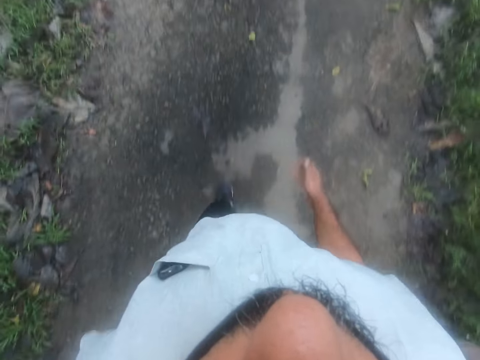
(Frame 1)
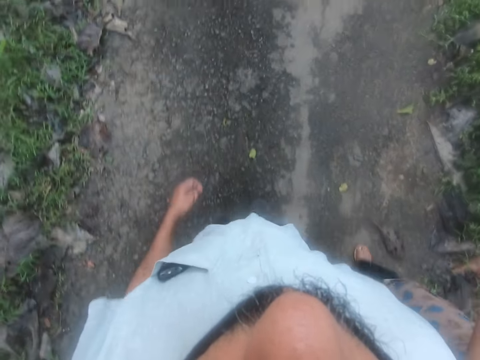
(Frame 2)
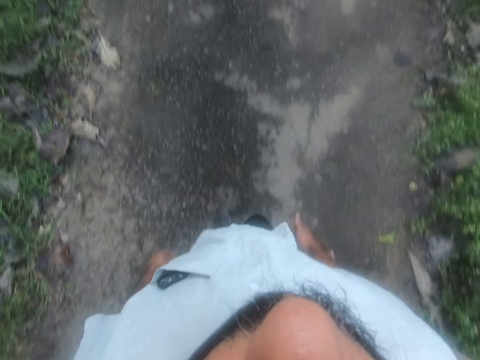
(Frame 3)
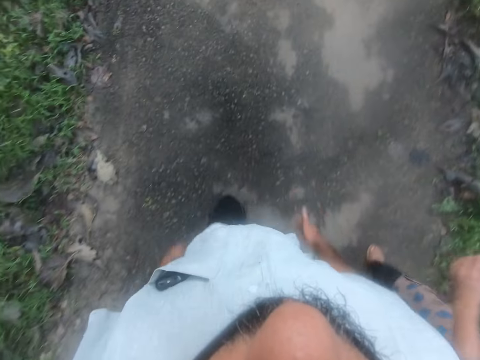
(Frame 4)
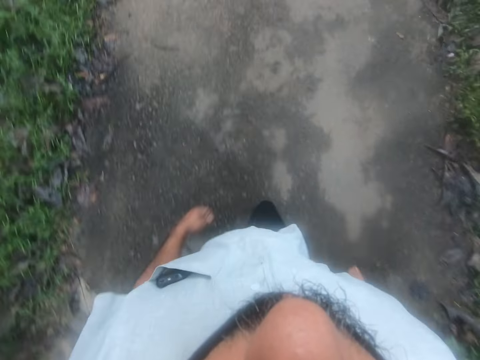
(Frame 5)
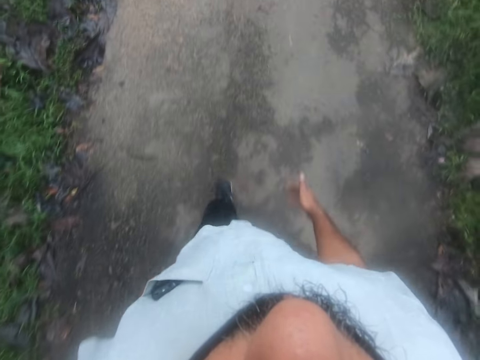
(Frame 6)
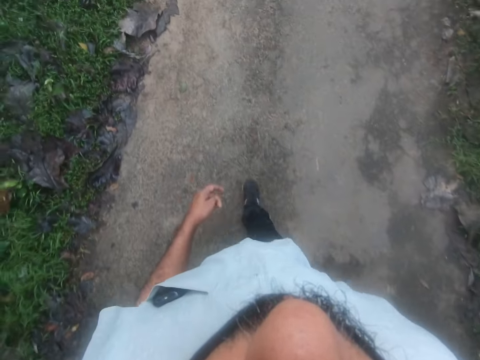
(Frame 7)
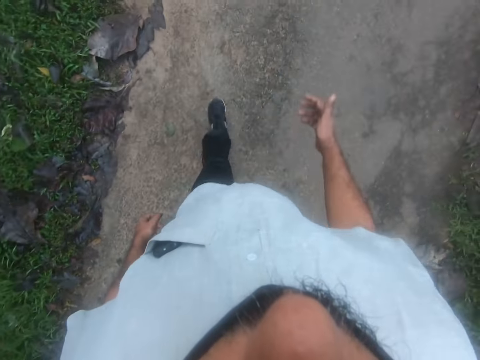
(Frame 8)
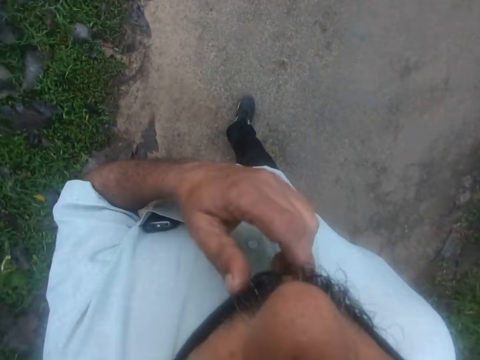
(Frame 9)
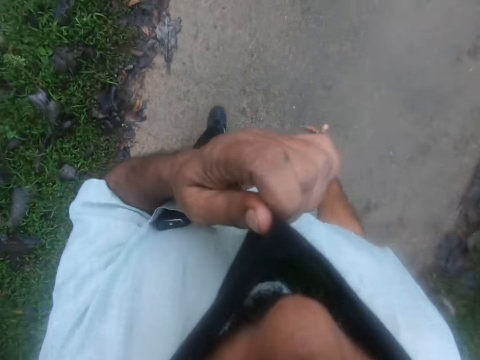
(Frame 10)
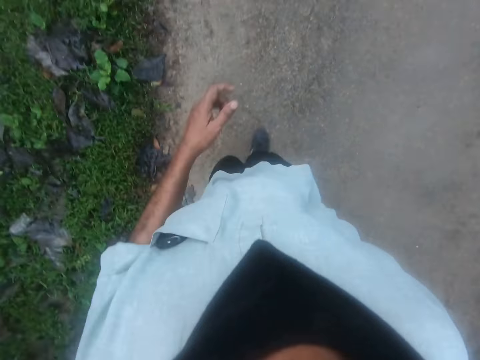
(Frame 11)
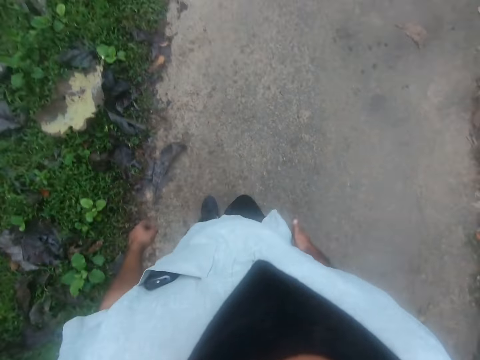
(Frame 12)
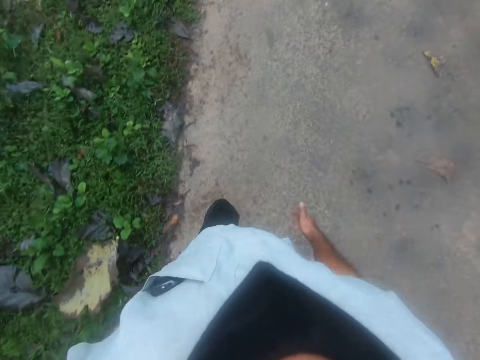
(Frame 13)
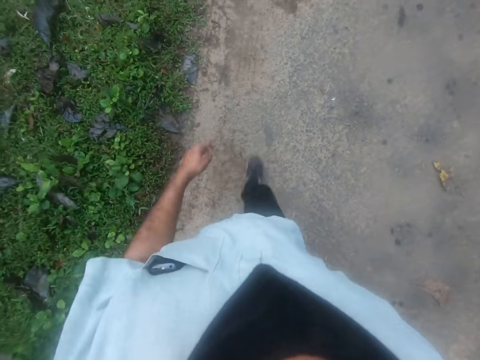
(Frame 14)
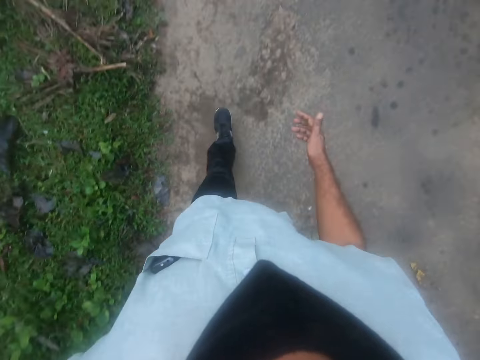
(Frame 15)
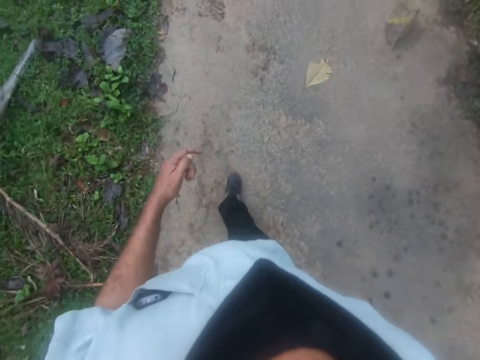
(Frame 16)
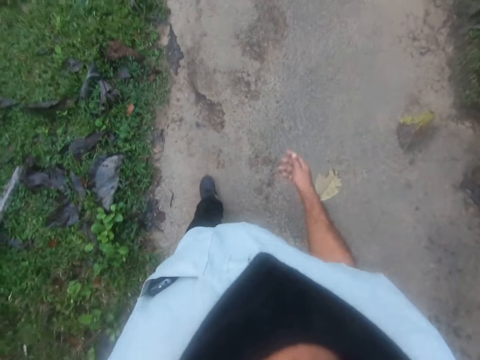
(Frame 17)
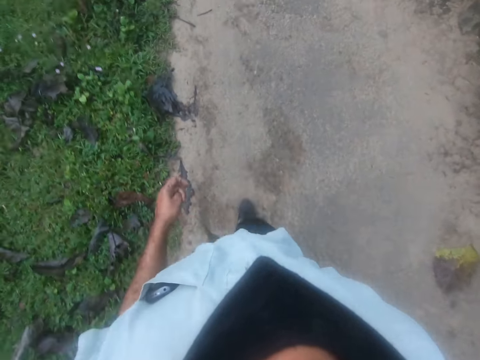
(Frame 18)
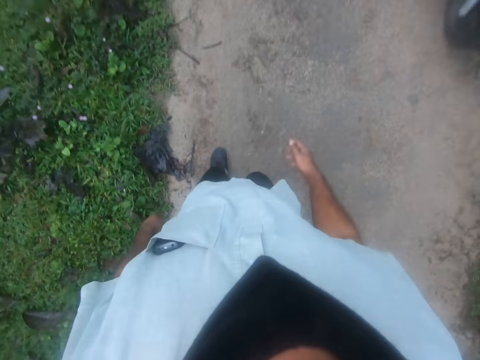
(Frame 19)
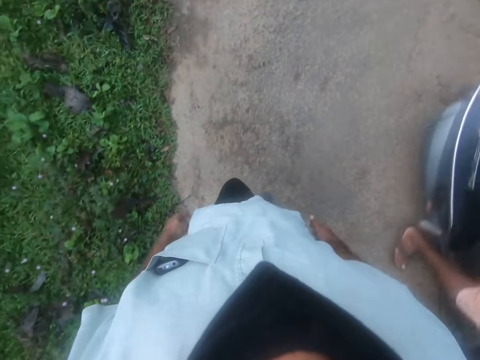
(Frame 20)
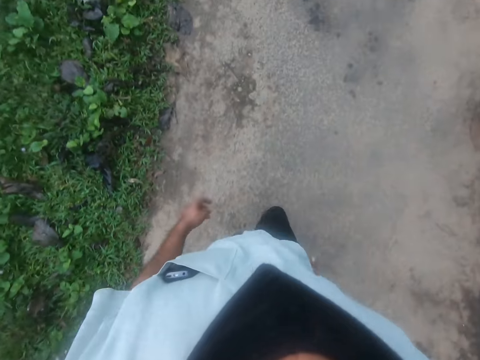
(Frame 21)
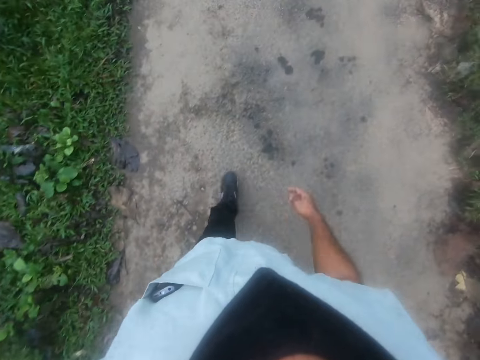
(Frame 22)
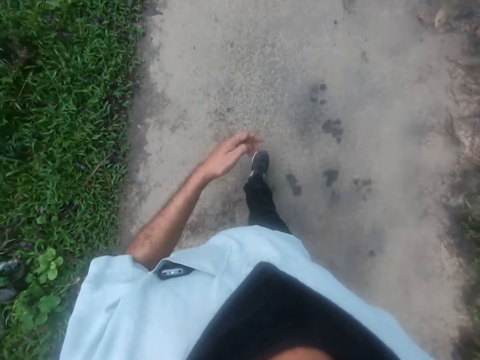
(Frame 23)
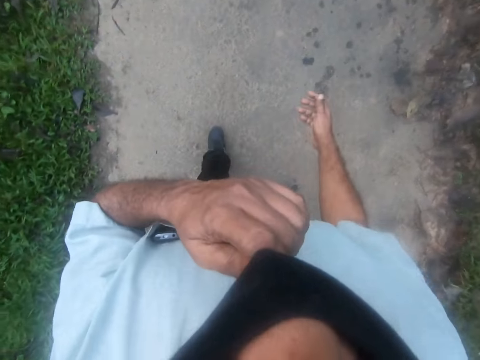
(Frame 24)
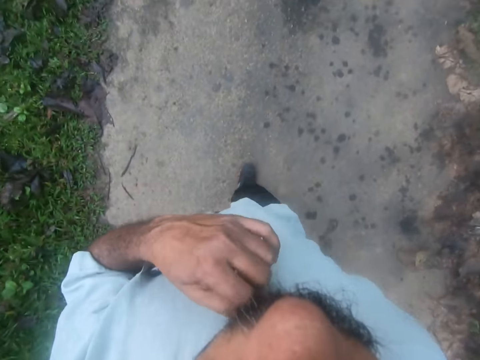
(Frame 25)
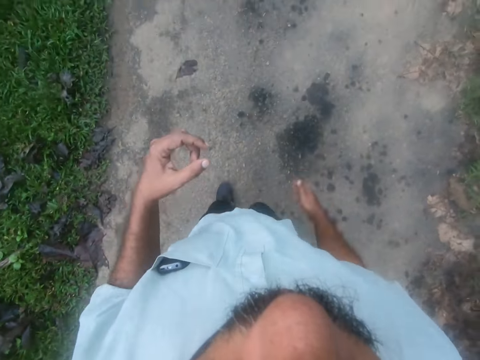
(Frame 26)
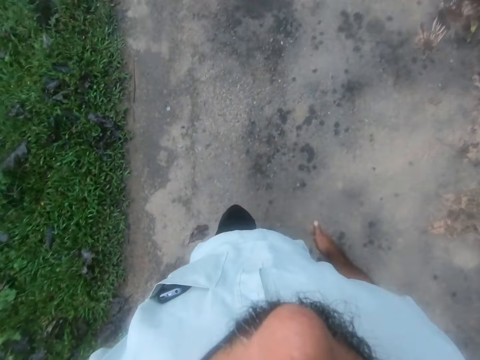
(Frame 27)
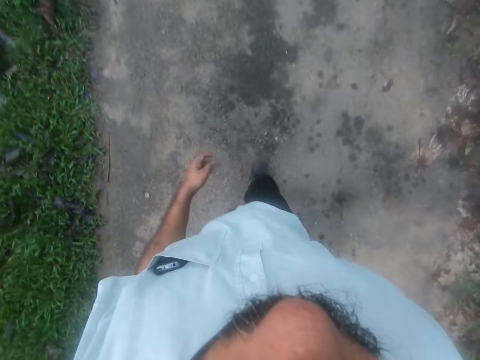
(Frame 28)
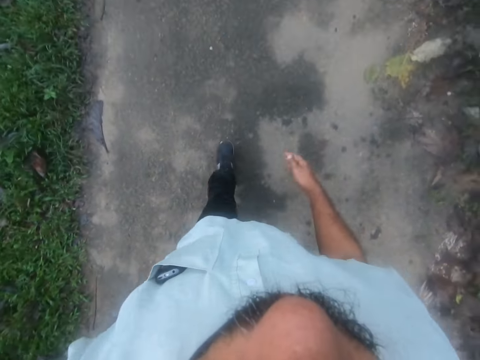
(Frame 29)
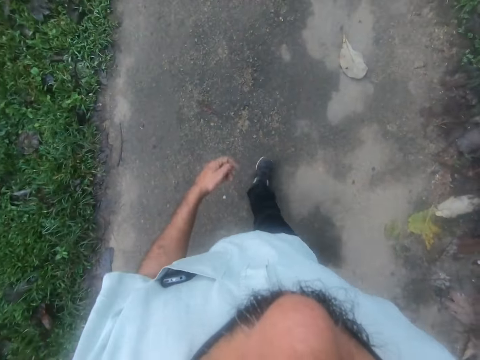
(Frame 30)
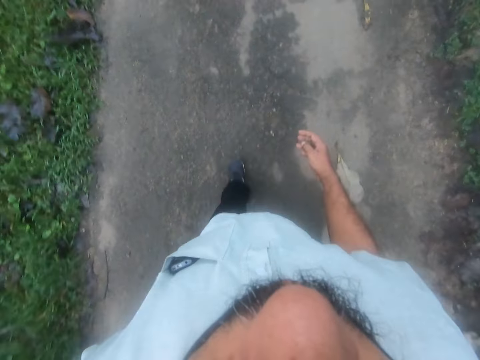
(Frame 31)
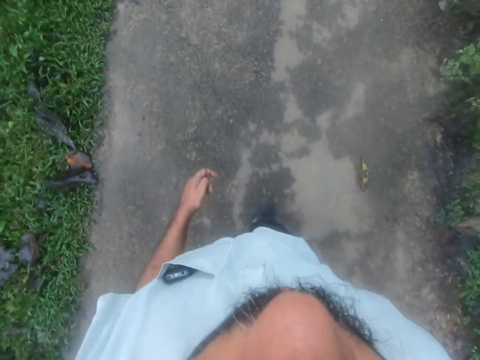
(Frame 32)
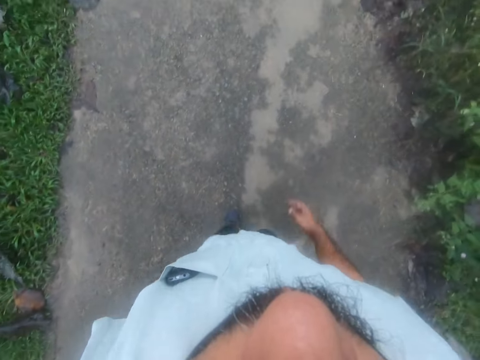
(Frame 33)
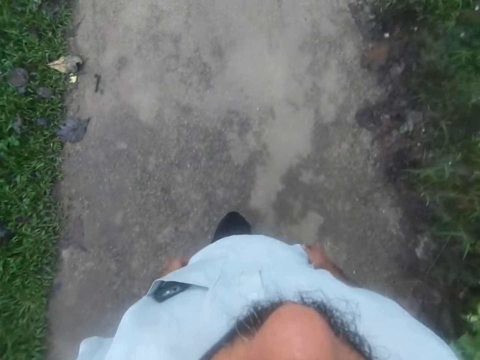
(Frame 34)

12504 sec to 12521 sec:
The camera wearer pulls his nose mask over his nose with his left hand. He withdraws his left hand from the mask and walks along the walkway. A motorcycle rides past the camera wearer. The camera wearer pulls down the nose mask with his left hand from the mouth. He withdraws his left hand from the mask and walks along the walkway.

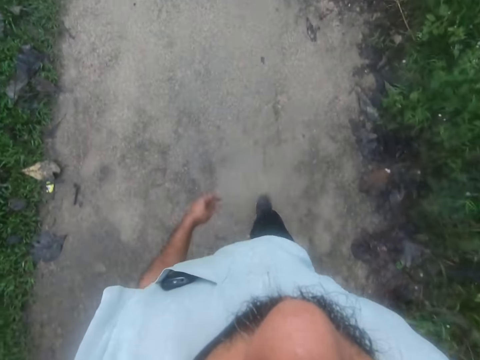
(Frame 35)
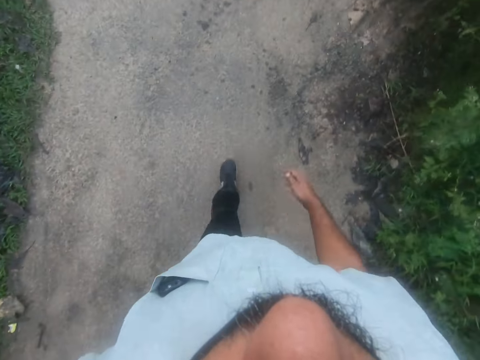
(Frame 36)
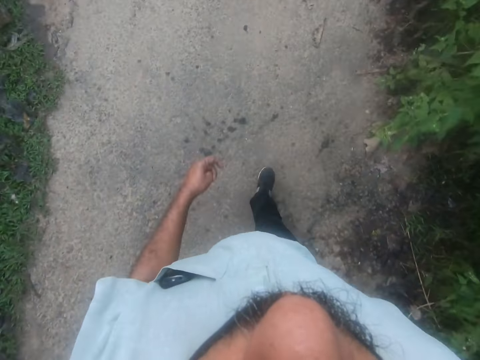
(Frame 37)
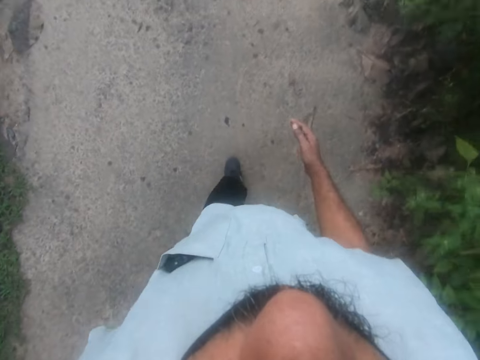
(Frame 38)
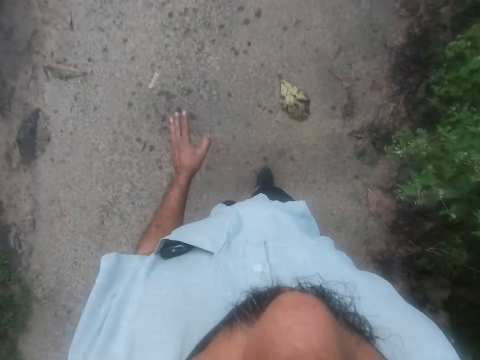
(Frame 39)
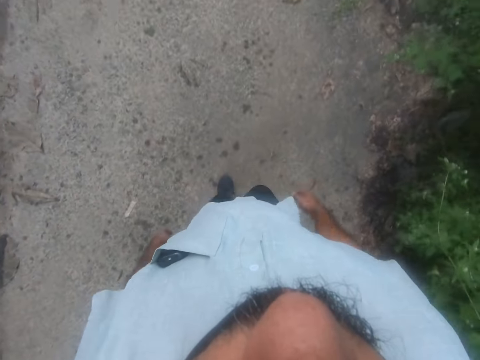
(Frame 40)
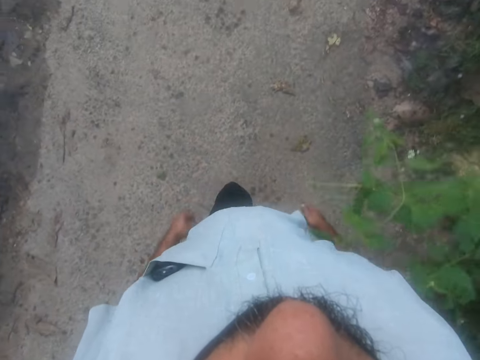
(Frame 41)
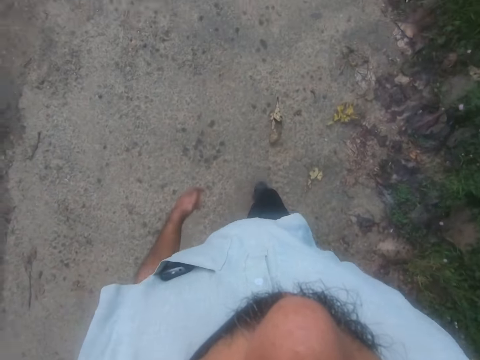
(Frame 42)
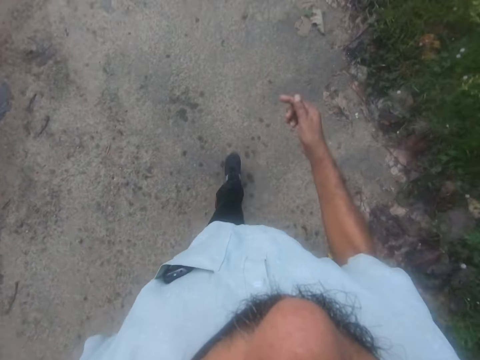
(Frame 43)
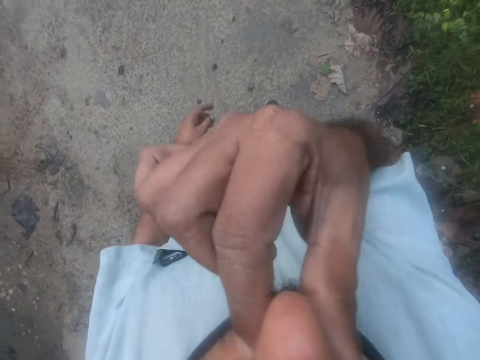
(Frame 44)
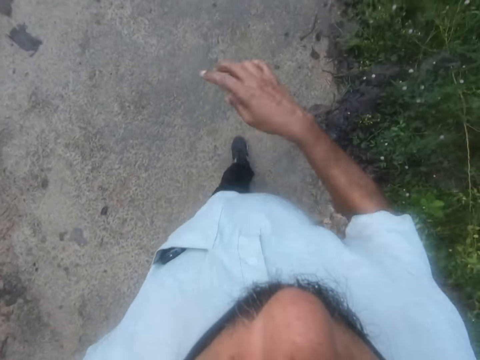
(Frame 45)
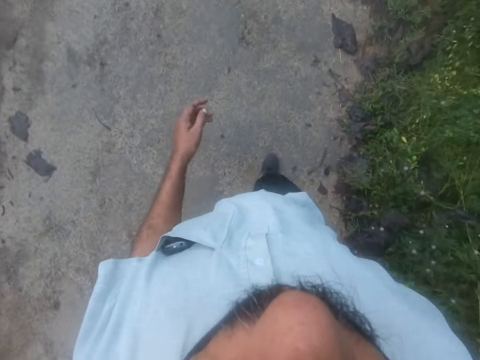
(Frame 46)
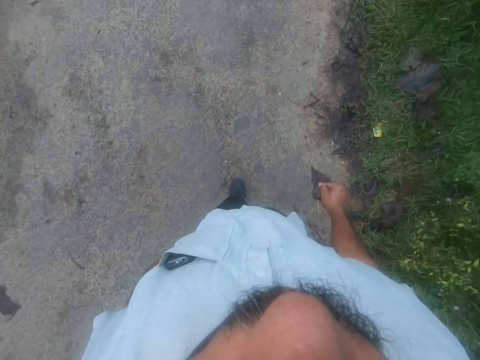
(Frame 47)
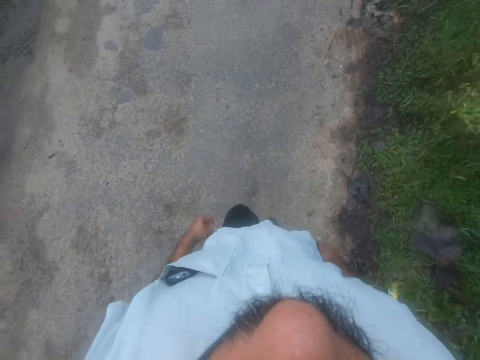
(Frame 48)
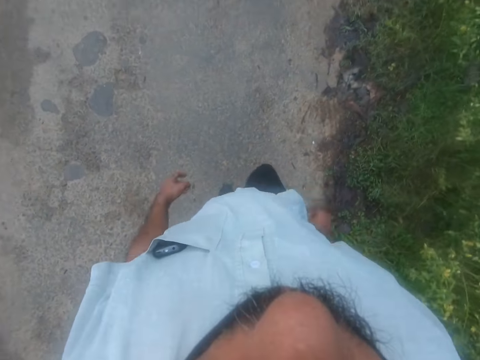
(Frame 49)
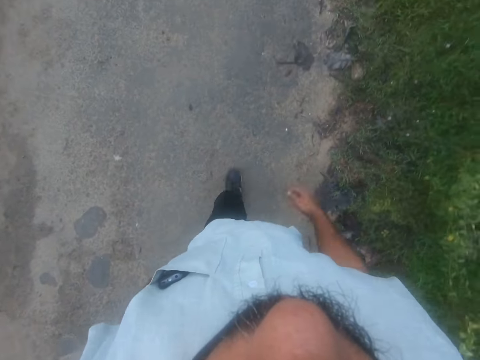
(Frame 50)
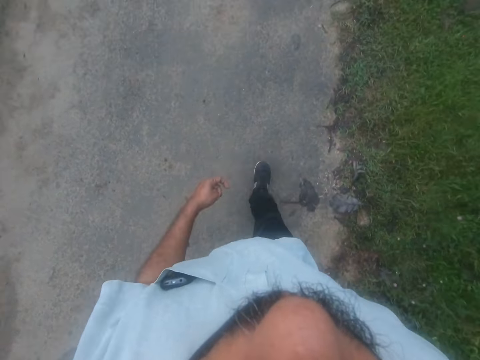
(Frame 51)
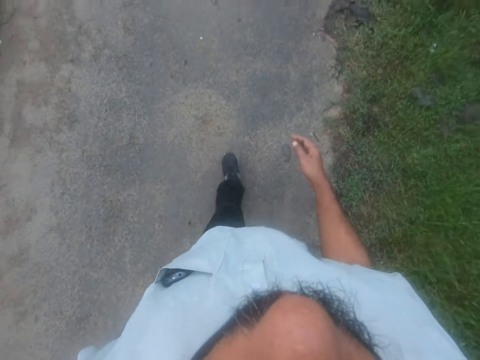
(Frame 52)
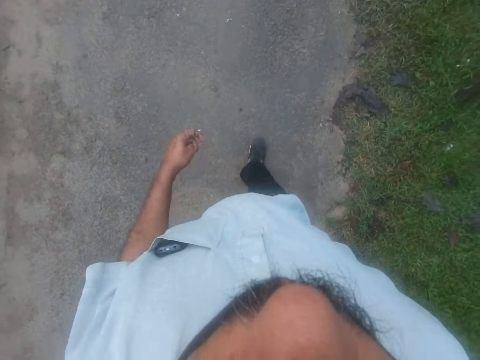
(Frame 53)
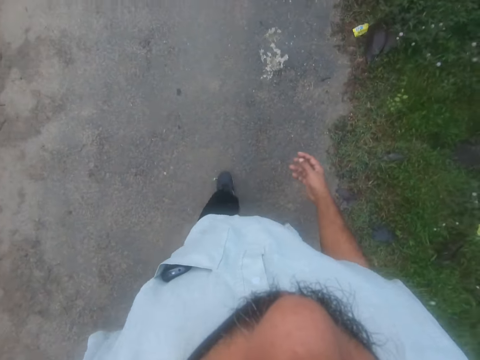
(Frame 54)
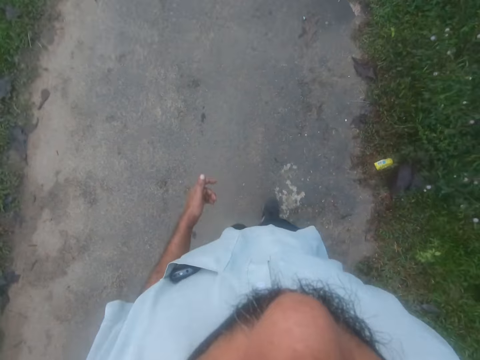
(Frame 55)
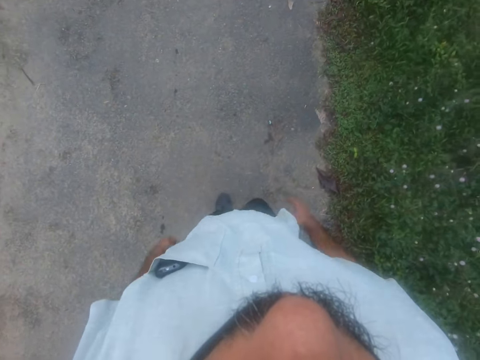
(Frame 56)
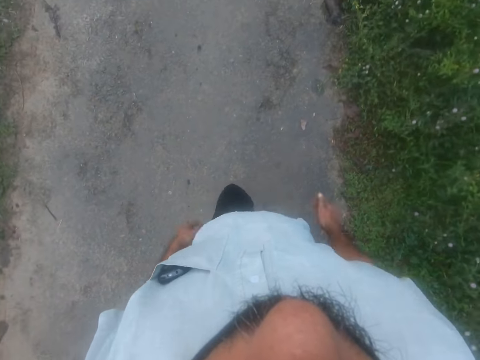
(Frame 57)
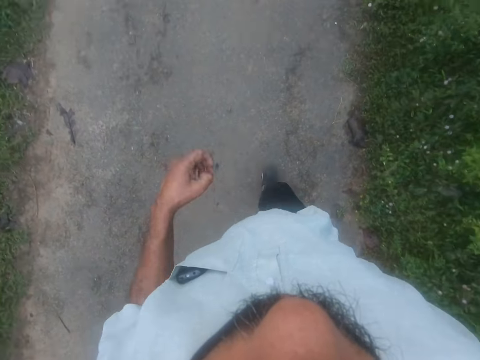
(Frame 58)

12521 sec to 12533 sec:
The camera wearer touches his nose with his right hand. He withdraws his right hand from the nose and walks along the walkway.
